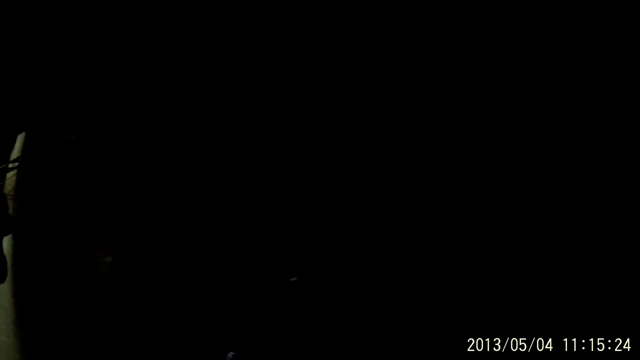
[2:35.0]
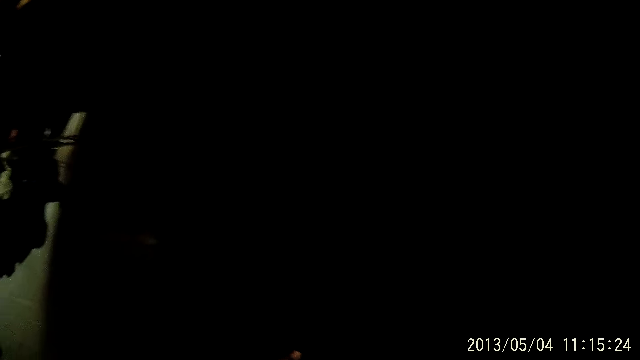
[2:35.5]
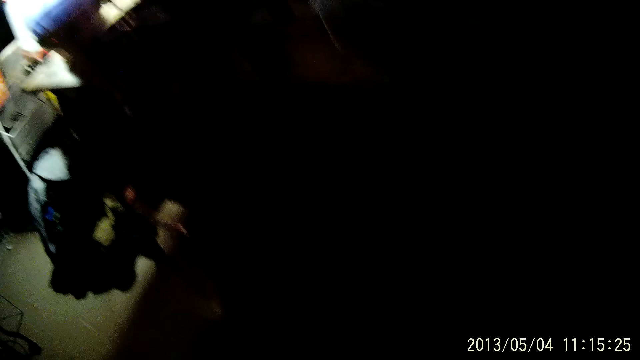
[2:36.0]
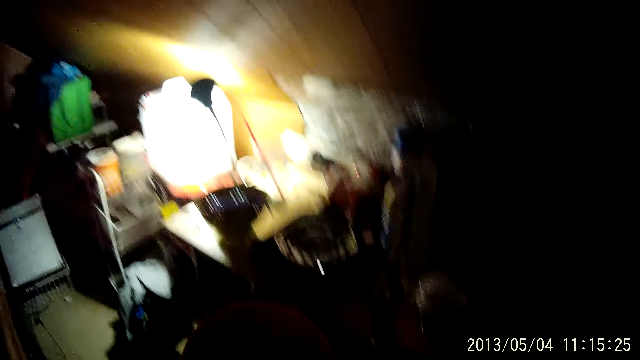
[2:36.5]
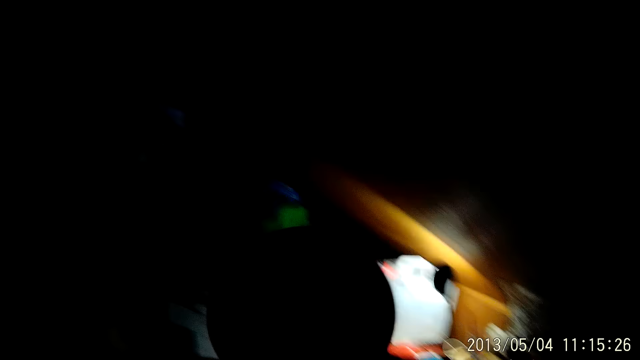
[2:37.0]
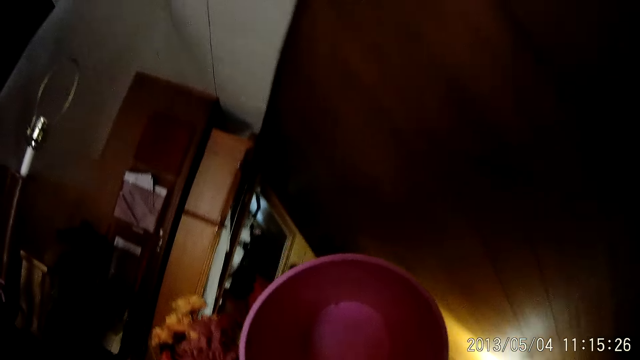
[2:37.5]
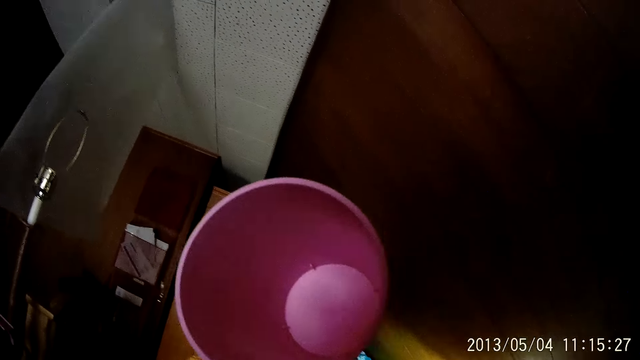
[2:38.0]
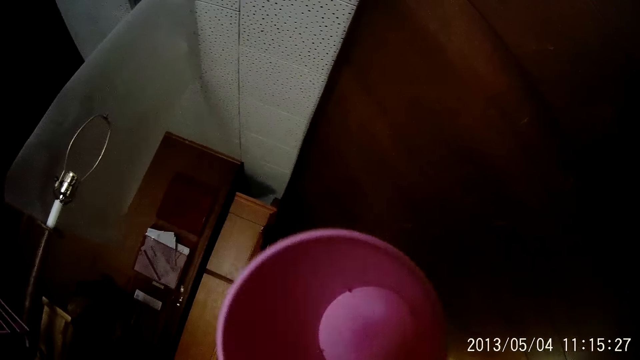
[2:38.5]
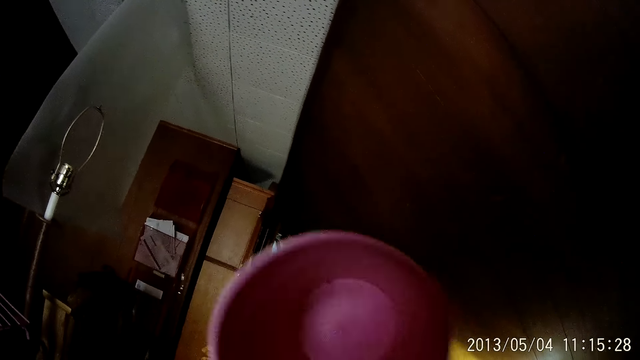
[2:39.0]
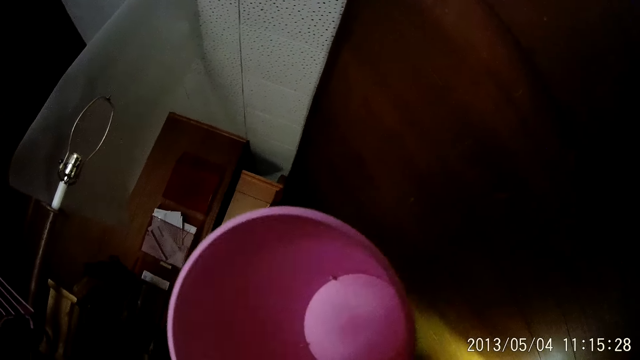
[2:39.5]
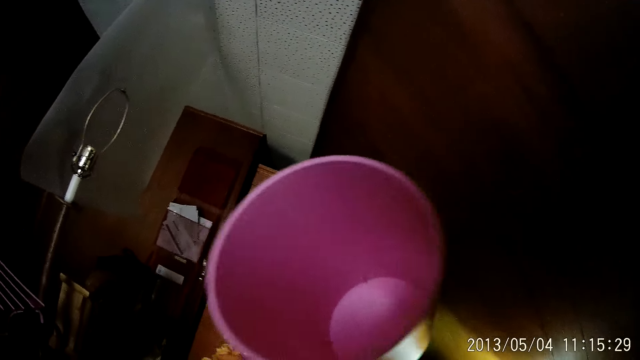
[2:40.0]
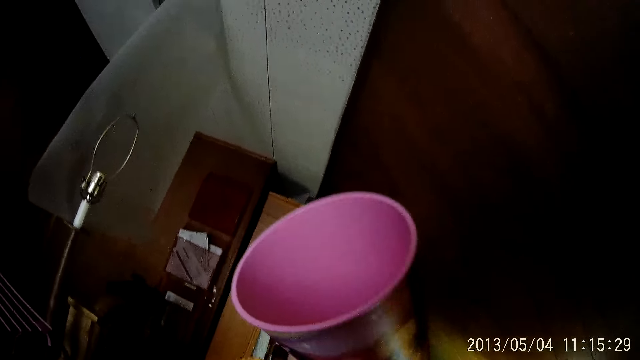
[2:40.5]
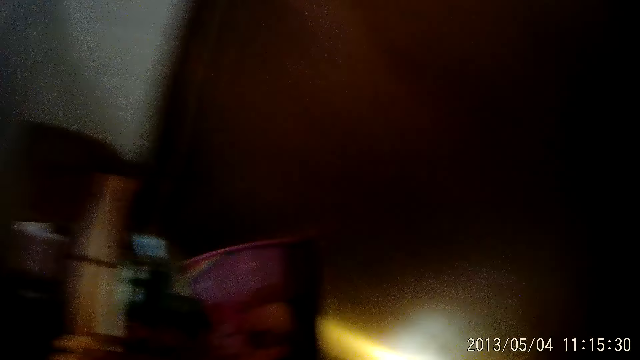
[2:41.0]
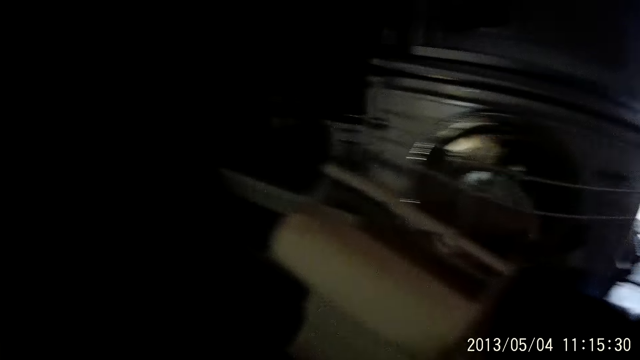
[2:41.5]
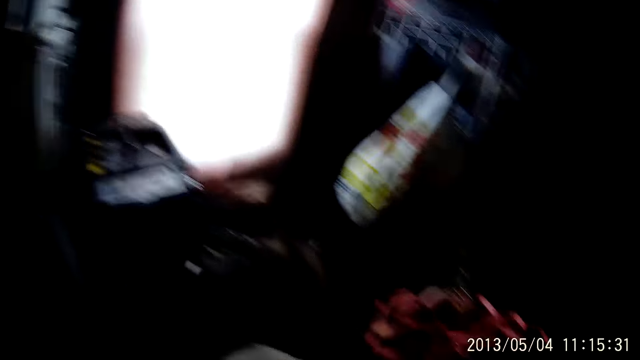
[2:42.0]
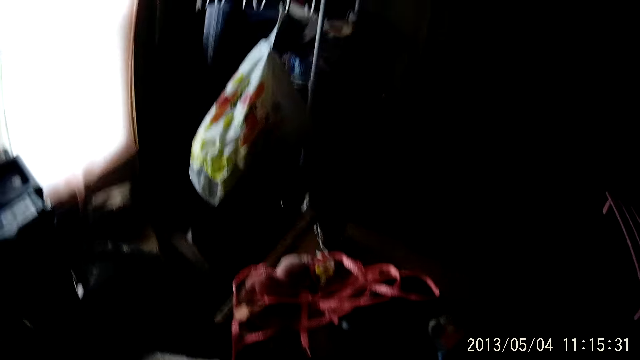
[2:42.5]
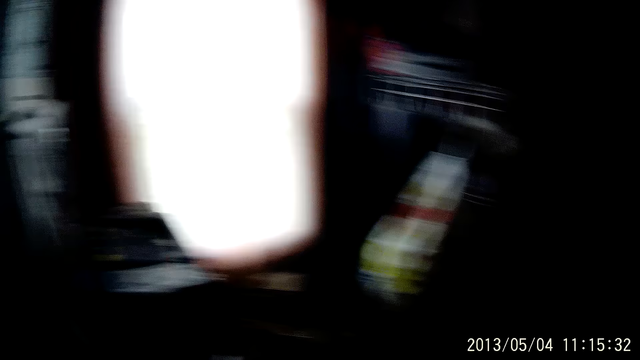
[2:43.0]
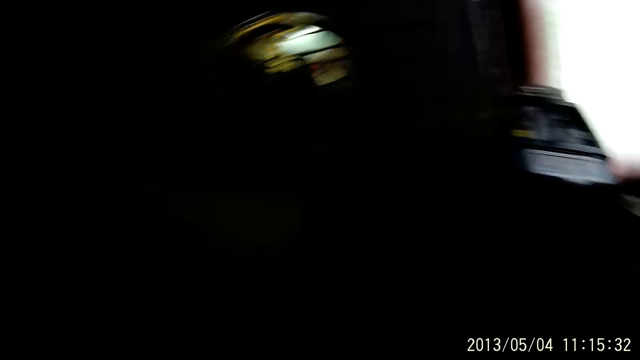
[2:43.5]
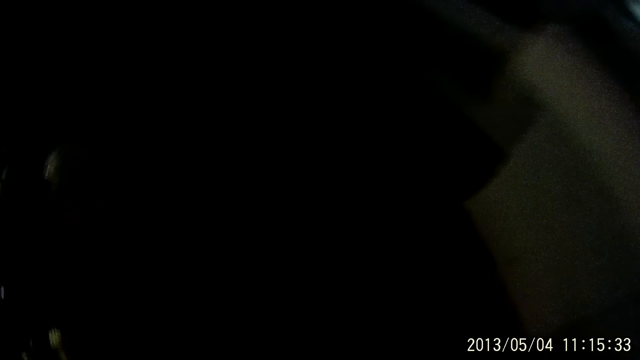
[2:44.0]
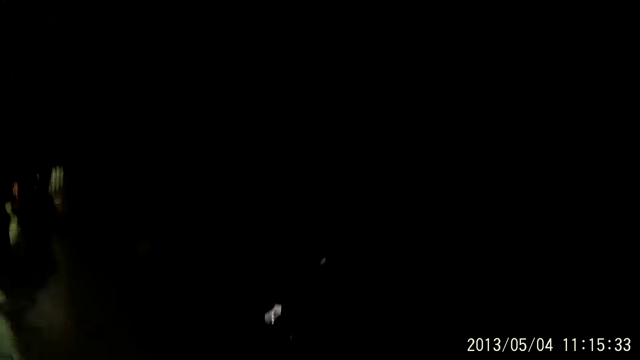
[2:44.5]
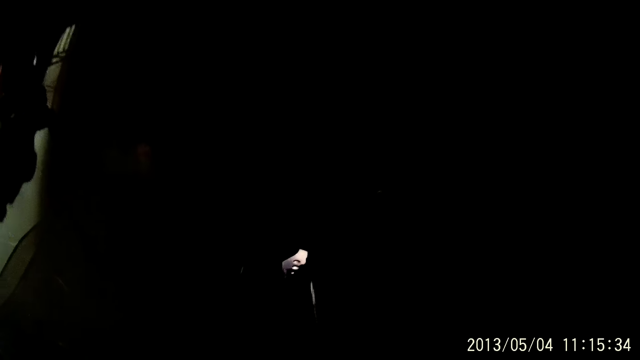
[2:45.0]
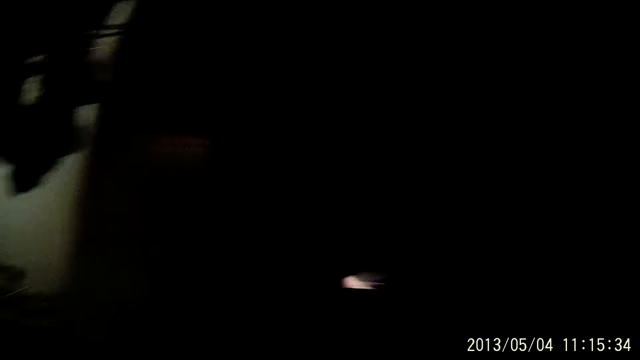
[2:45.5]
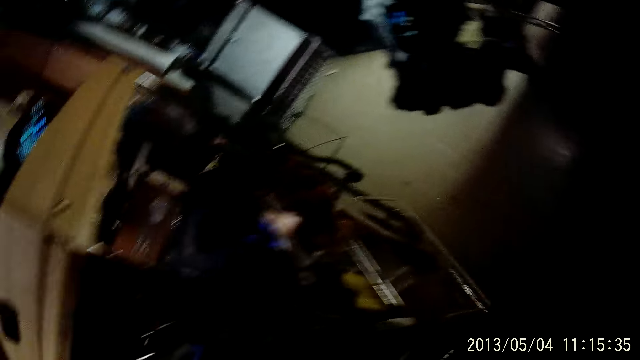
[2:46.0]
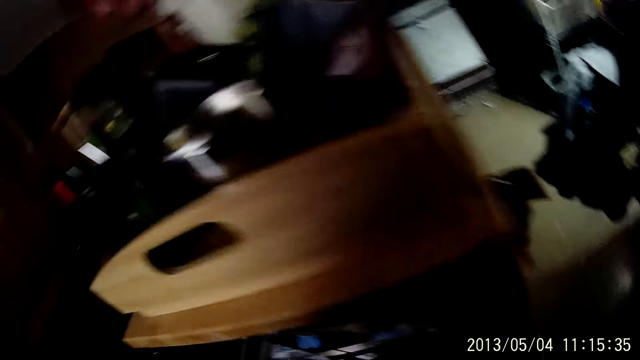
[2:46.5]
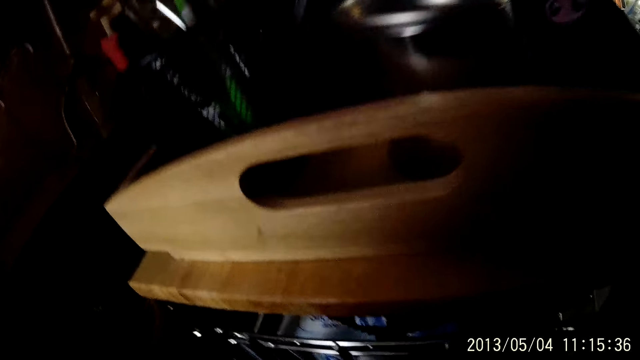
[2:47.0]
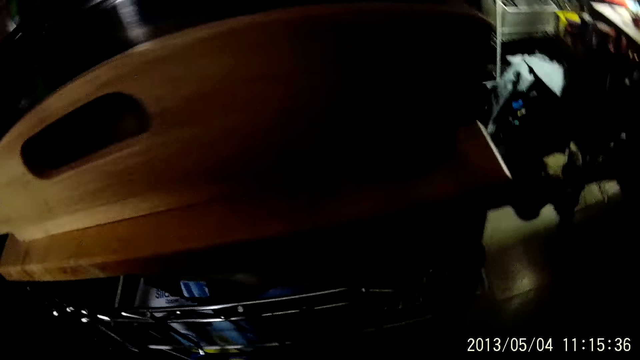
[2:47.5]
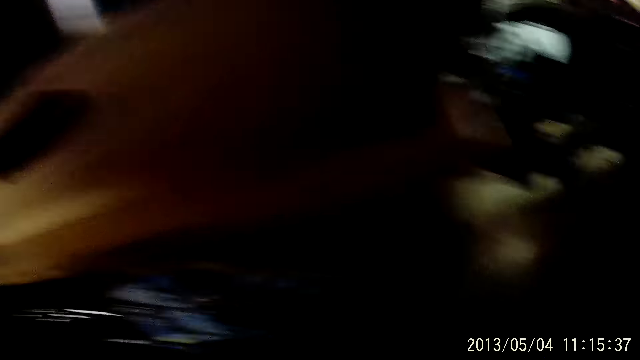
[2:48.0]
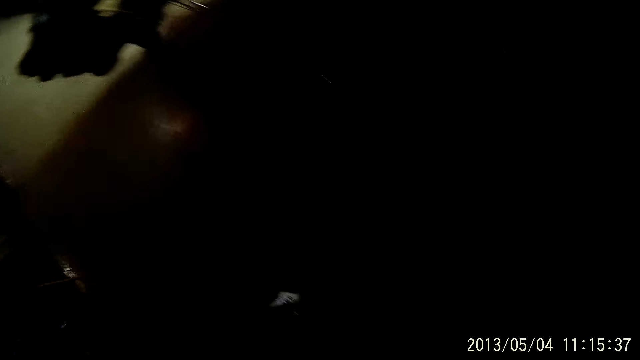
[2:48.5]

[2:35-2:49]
The camera wearer holds a bucket in her right hand. She touches a cup. She looks around.

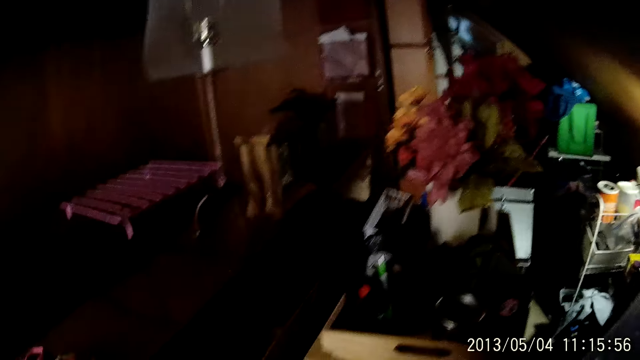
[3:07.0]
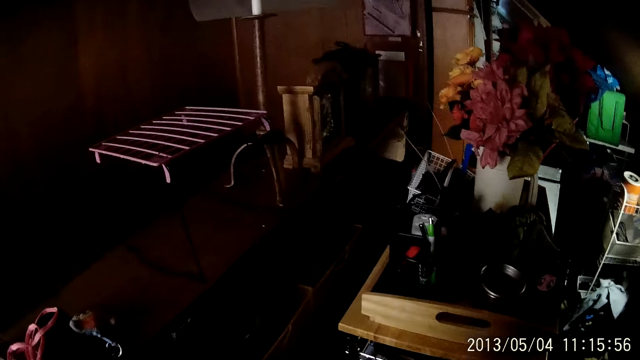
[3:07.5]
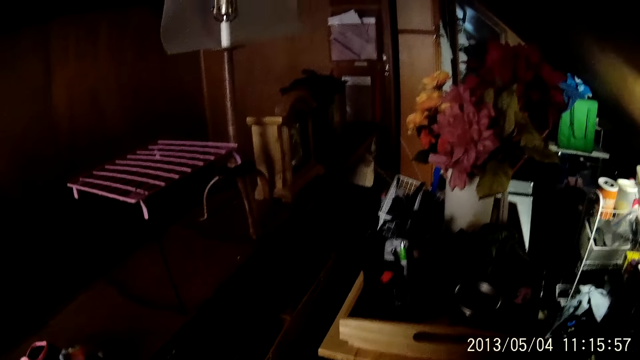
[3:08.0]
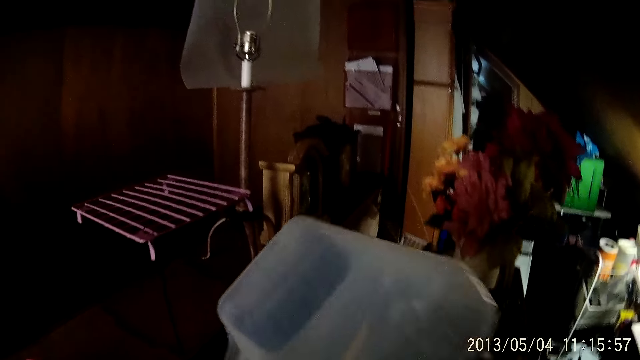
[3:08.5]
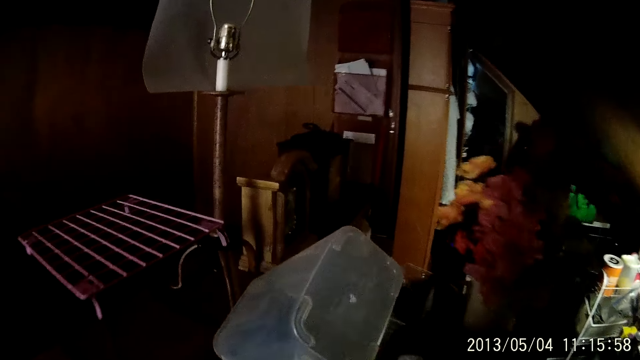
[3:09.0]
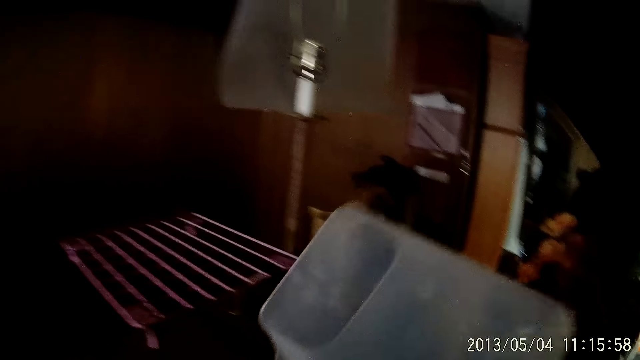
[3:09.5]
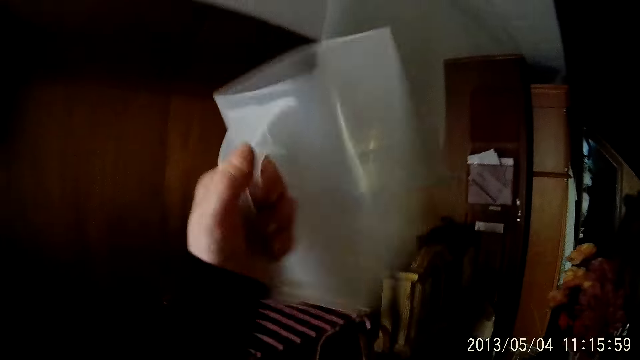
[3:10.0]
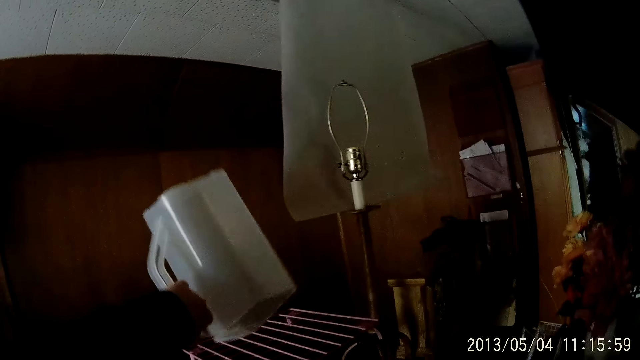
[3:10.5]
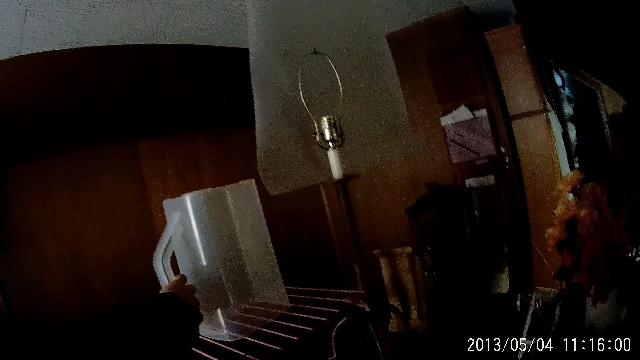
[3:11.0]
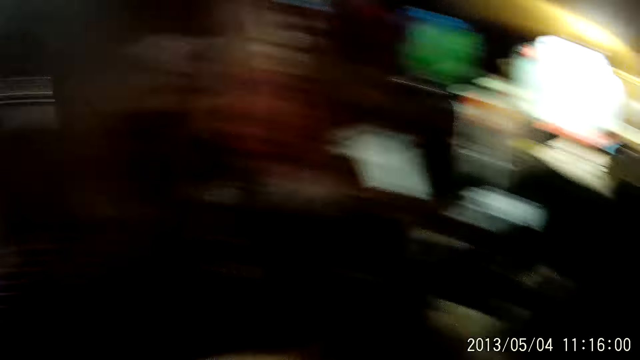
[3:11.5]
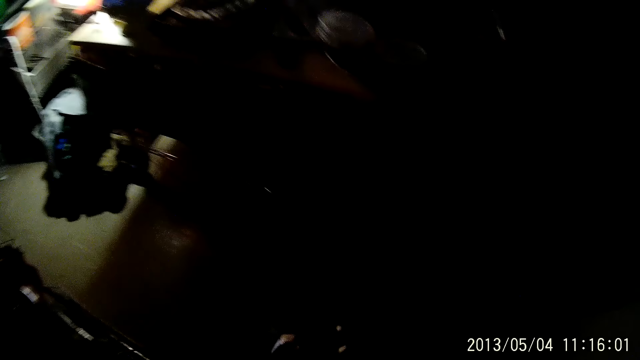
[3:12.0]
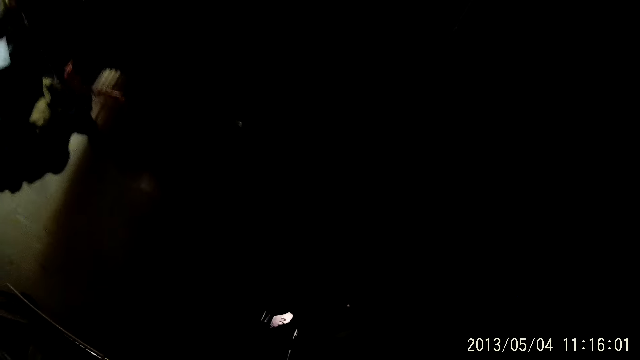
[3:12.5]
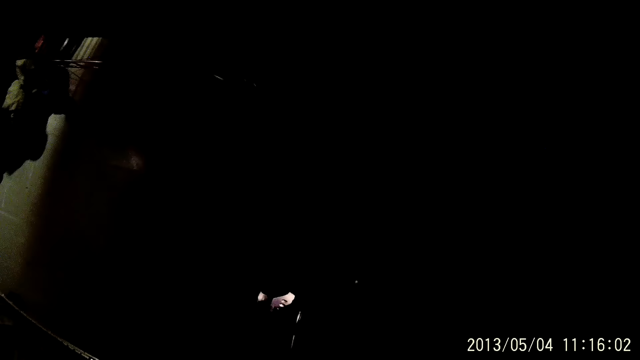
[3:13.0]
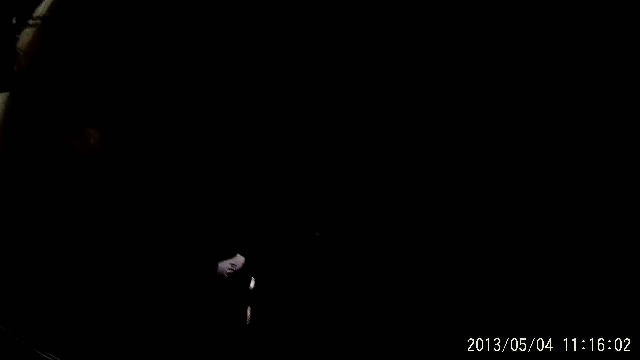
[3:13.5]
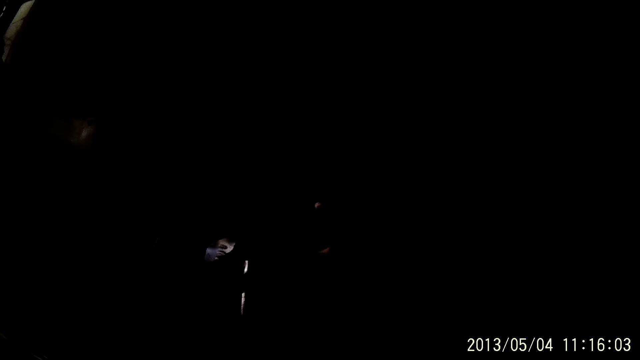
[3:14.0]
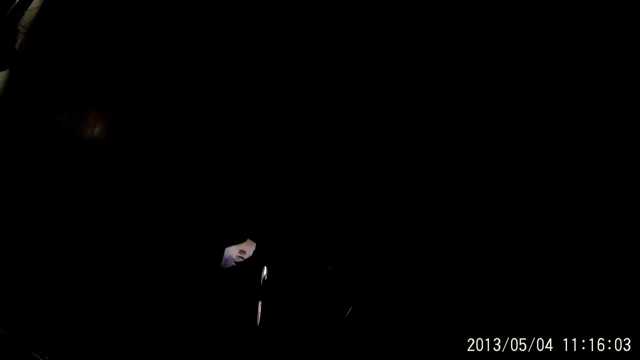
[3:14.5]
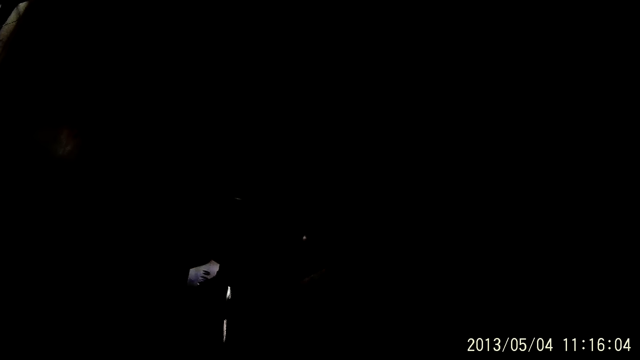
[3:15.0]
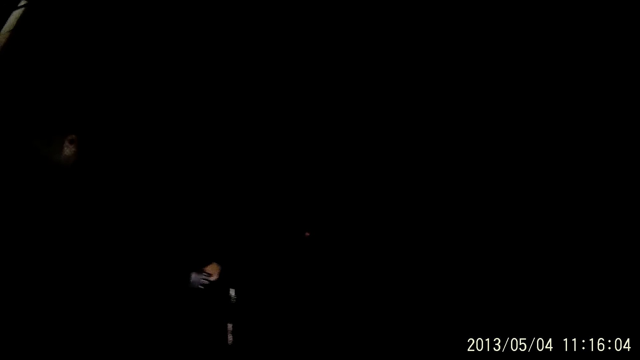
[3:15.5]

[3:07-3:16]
The camera wearer holds a jug in her left hand. She touches the jug. She drops the jug on the table with her left hand.
